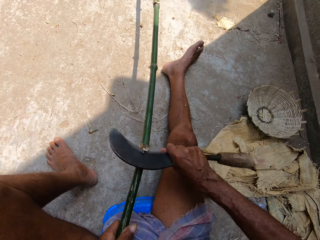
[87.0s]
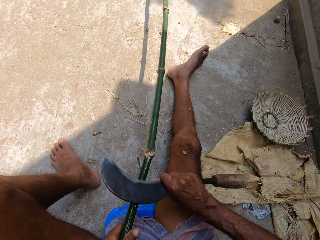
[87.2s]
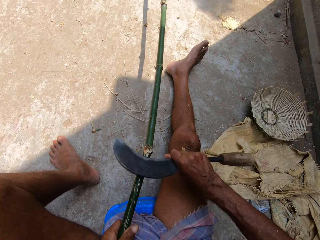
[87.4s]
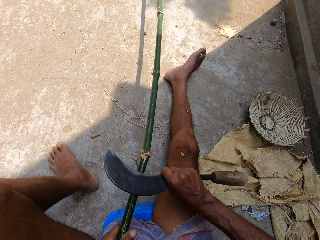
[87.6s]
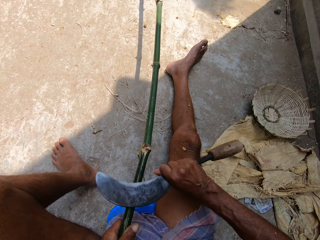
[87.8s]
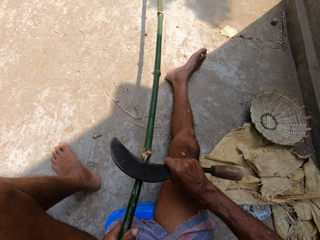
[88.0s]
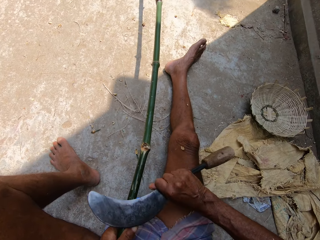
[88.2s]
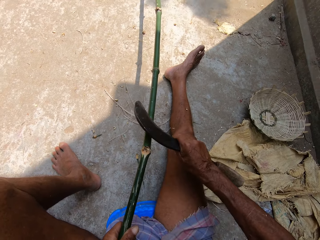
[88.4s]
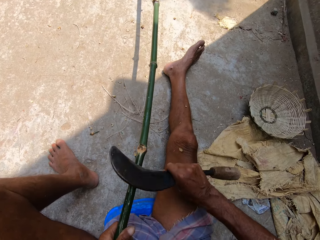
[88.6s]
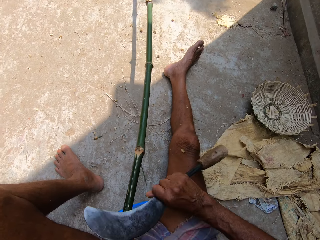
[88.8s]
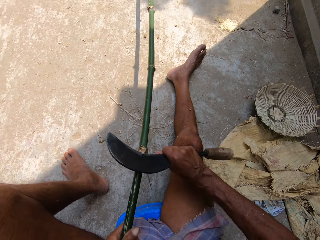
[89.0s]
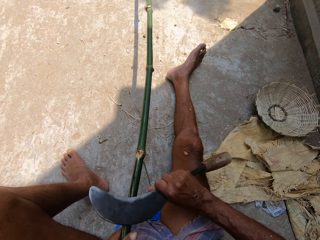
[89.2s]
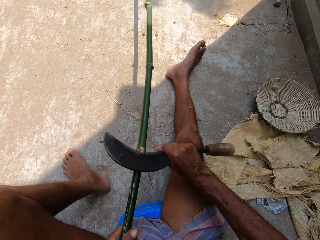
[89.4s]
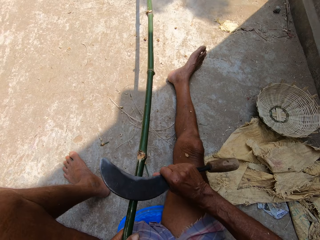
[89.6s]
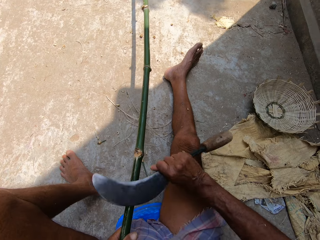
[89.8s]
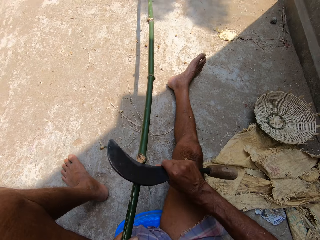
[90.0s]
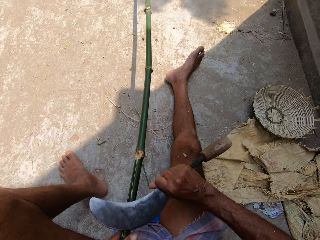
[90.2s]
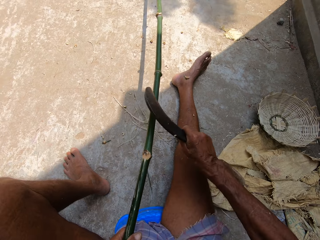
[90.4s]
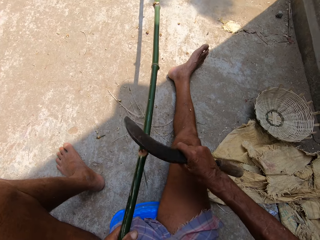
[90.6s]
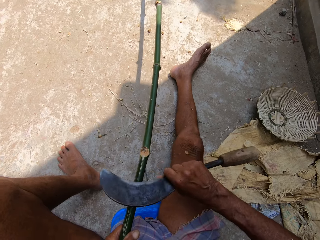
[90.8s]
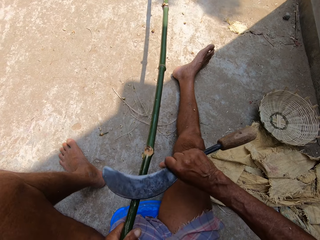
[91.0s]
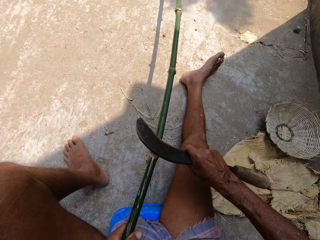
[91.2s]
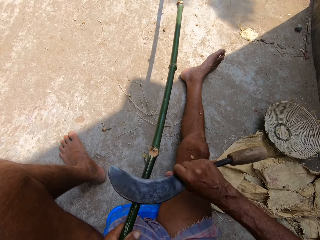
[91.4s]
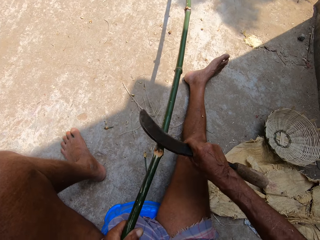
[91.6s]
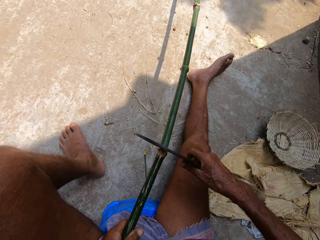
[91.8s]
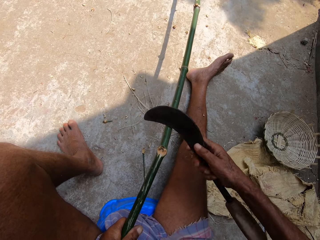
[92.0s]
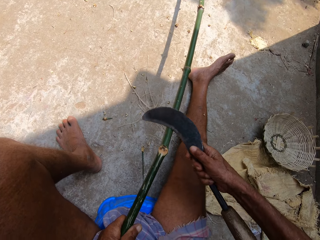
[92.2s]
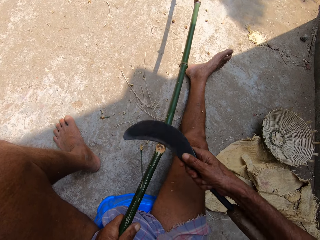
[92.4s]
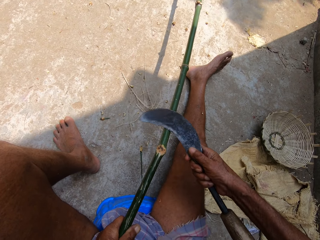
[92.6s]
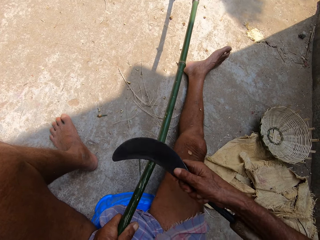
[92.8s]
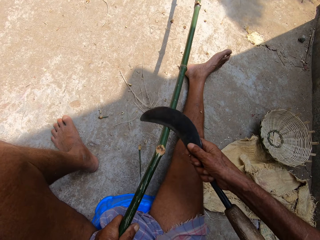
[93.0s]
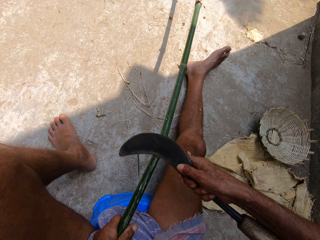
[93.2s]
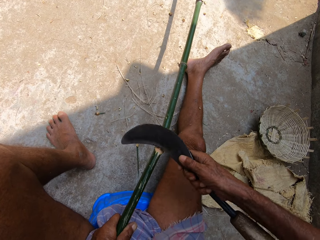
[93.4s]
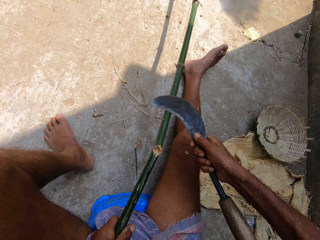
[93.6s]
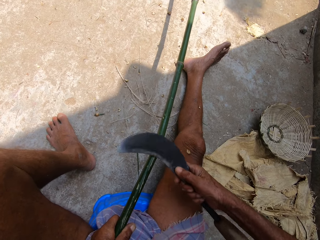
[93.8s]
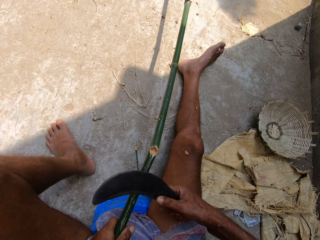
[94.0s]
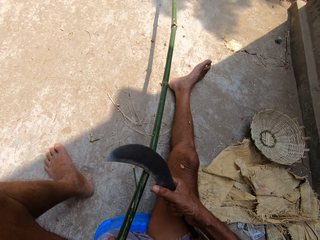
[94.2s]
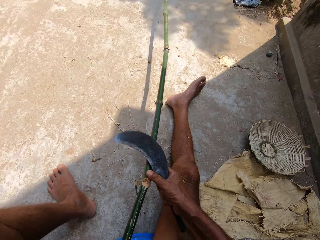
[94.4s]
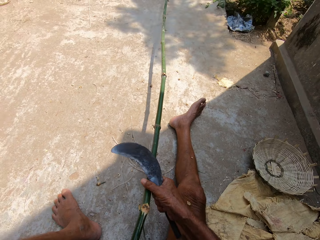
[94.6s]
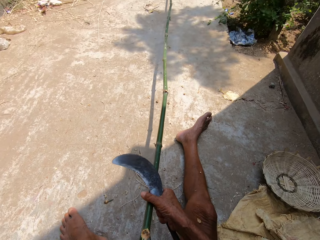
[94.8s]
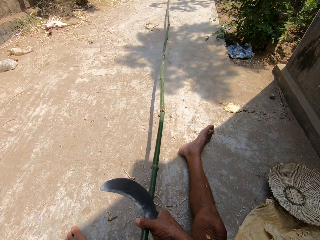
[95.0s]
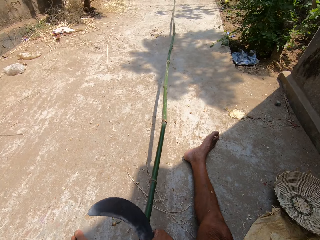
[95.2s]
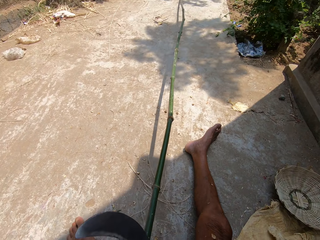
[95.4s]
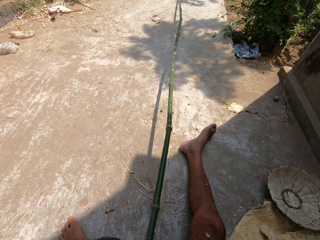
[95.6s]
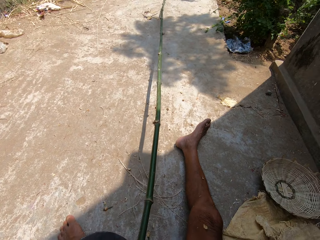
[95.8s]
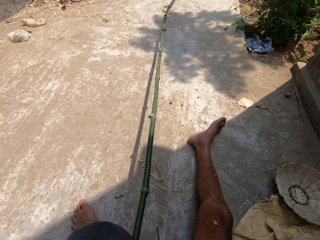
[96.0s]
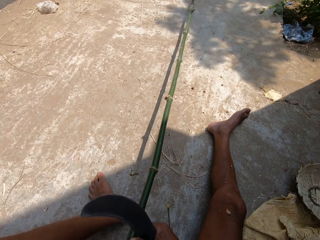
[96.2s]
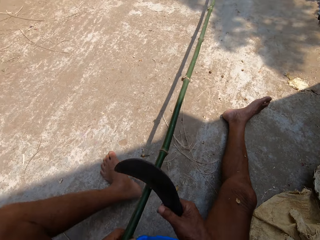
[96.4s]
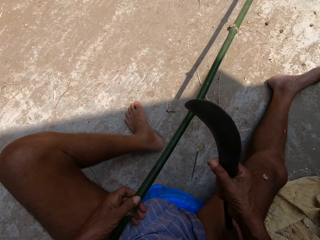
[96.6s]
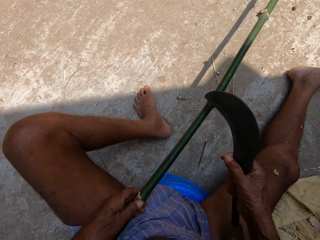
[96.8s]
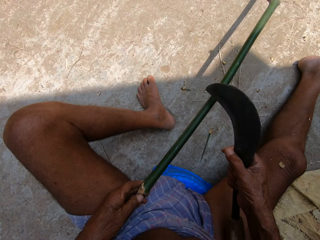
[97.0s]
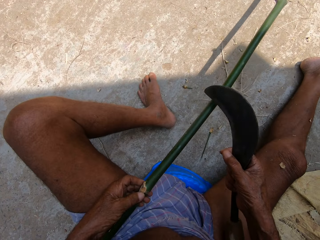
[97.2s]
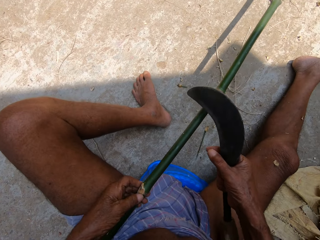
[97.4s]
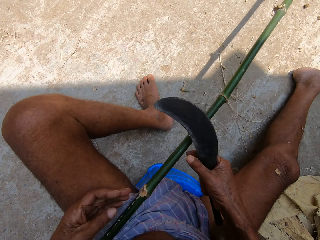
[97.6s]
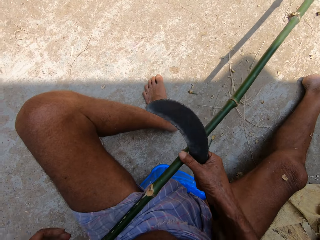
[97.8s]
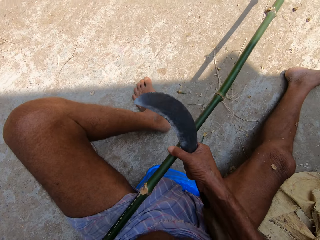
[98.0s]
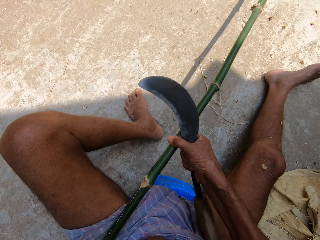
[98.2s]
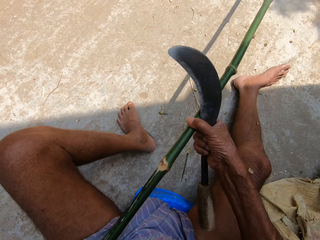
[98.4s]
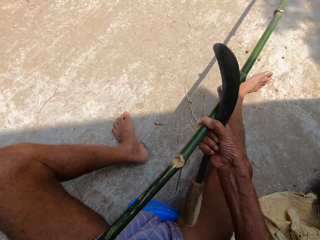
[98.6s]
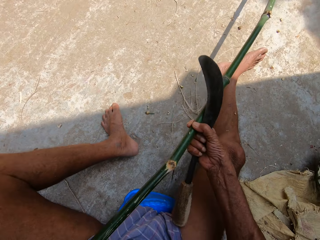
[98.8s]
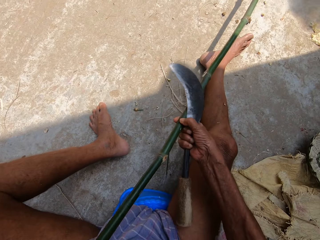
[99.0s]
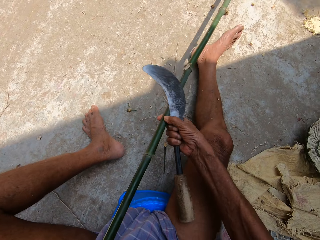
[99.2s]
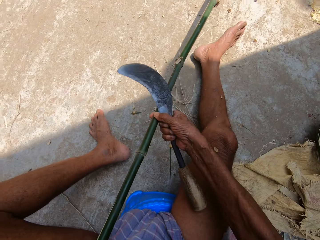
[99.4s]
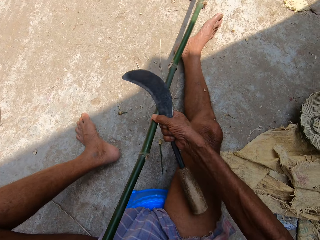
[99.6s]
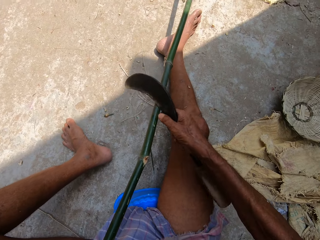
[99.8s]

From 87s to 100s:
The camera wearer holds the bamboo stick with both hands. He adjusts the bamboo stick with his right hand.

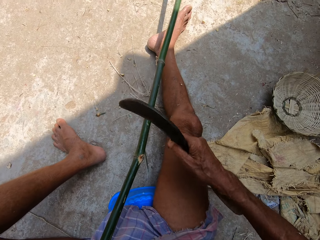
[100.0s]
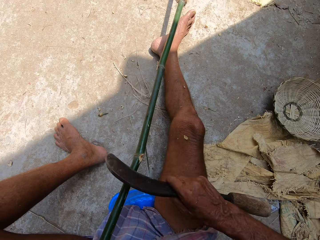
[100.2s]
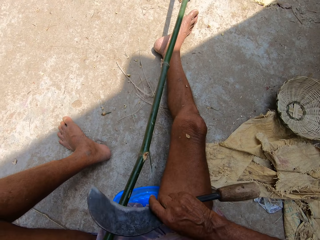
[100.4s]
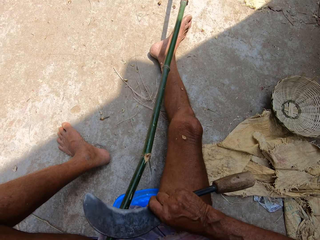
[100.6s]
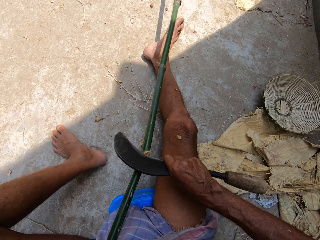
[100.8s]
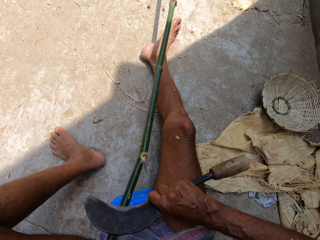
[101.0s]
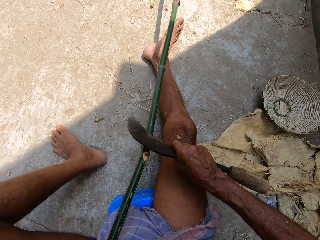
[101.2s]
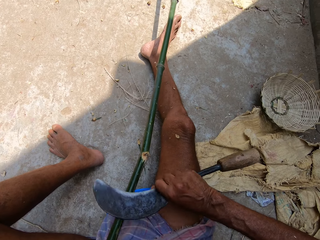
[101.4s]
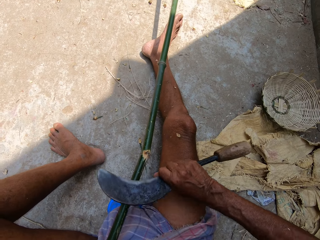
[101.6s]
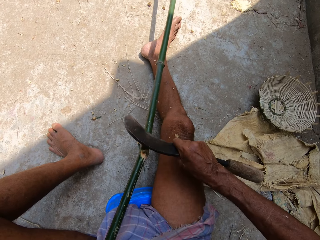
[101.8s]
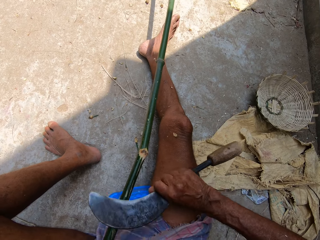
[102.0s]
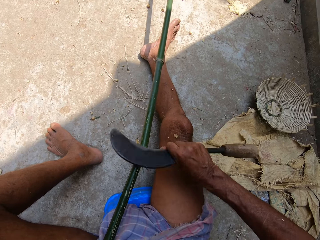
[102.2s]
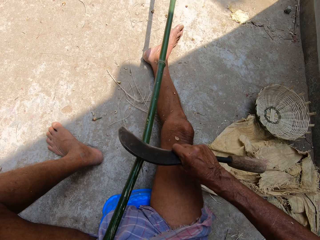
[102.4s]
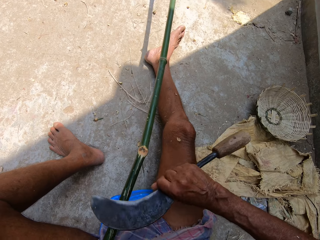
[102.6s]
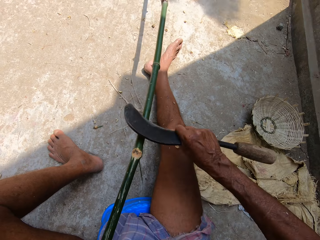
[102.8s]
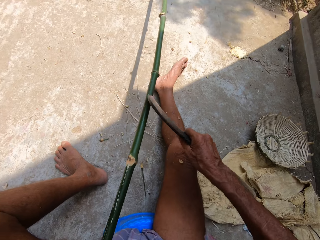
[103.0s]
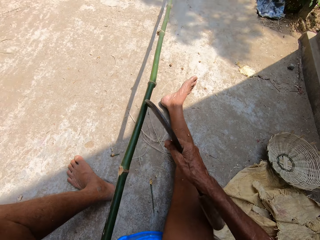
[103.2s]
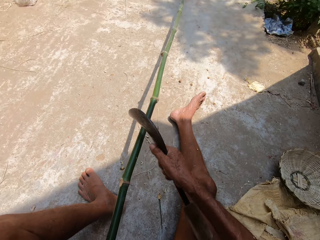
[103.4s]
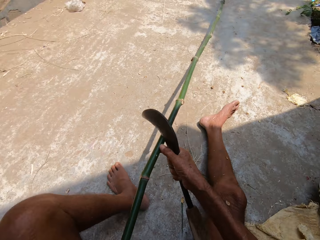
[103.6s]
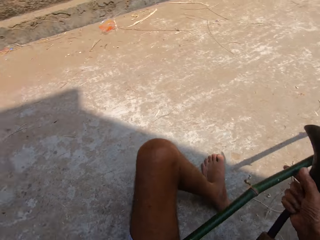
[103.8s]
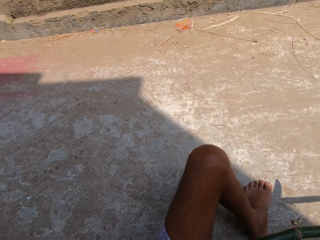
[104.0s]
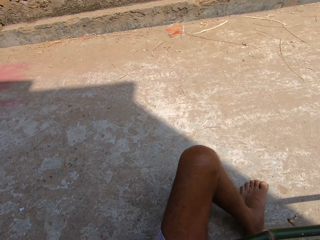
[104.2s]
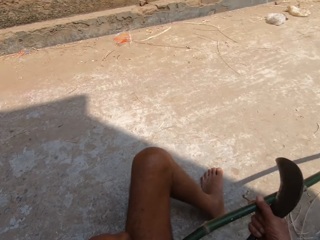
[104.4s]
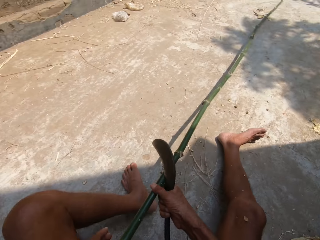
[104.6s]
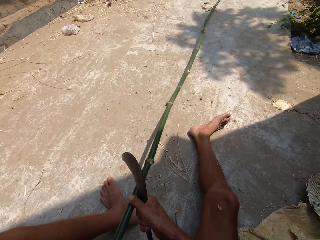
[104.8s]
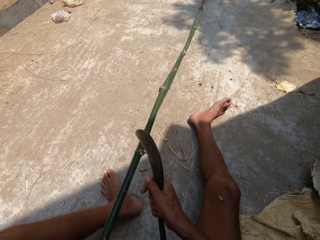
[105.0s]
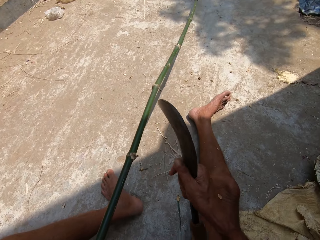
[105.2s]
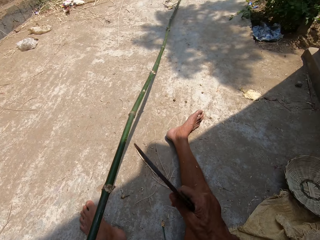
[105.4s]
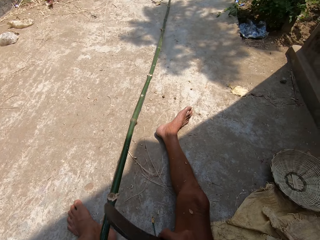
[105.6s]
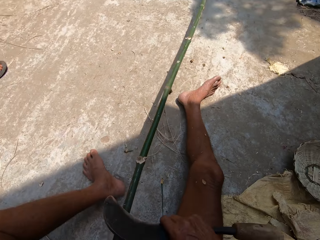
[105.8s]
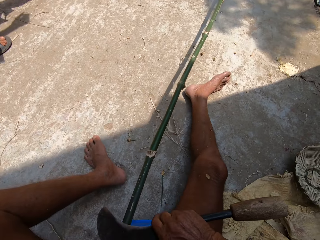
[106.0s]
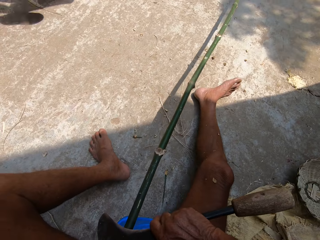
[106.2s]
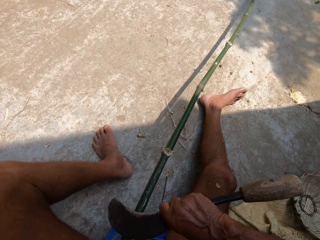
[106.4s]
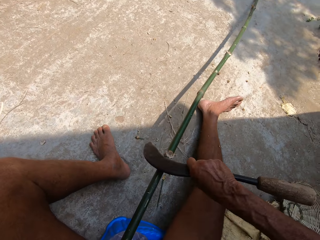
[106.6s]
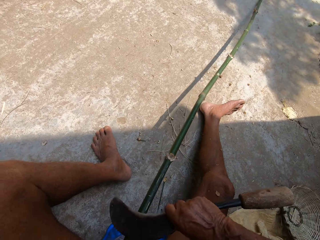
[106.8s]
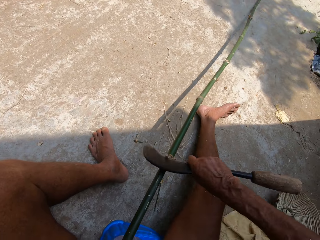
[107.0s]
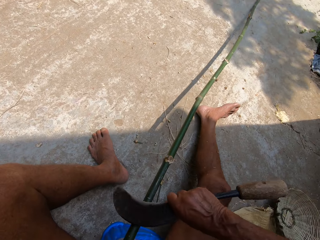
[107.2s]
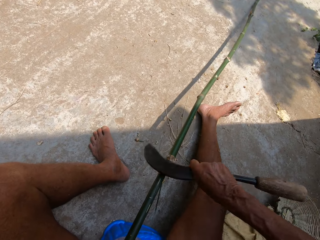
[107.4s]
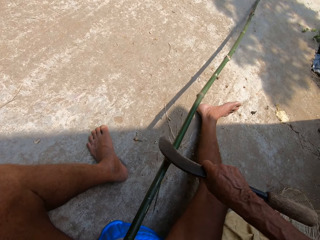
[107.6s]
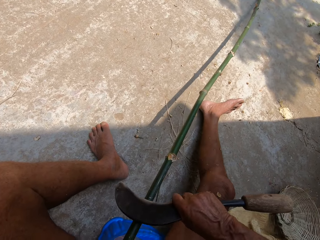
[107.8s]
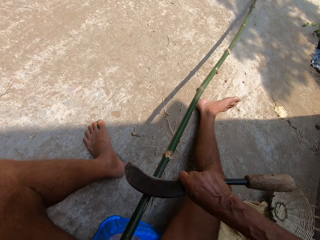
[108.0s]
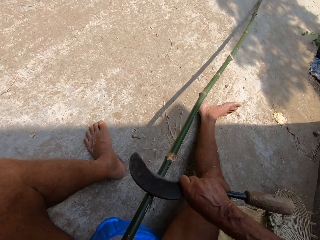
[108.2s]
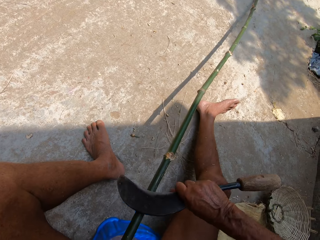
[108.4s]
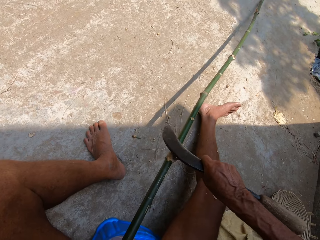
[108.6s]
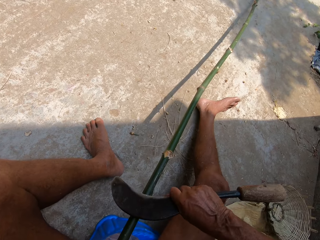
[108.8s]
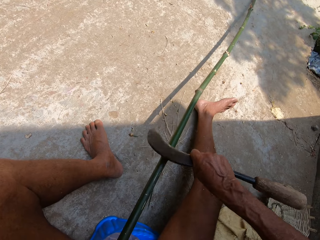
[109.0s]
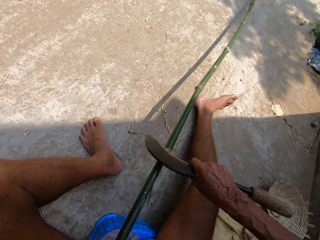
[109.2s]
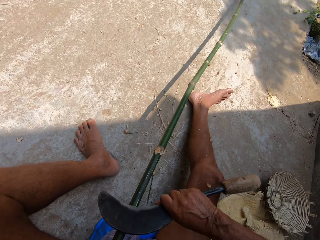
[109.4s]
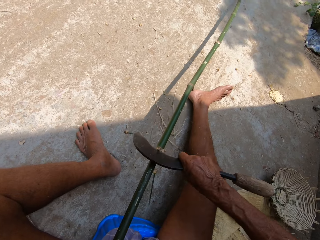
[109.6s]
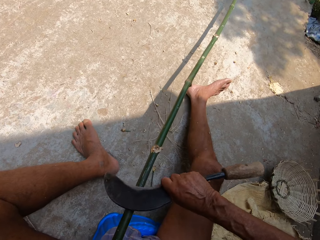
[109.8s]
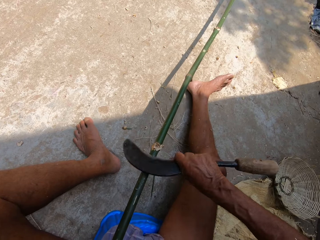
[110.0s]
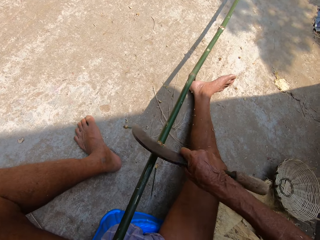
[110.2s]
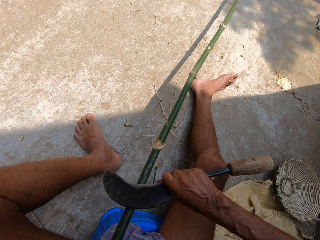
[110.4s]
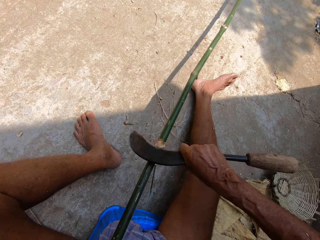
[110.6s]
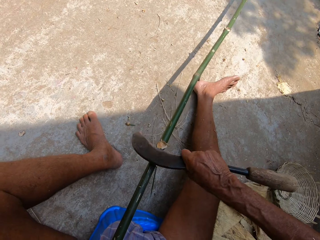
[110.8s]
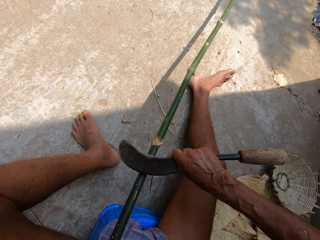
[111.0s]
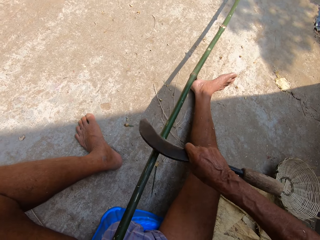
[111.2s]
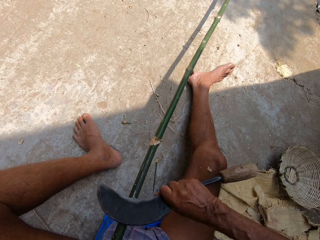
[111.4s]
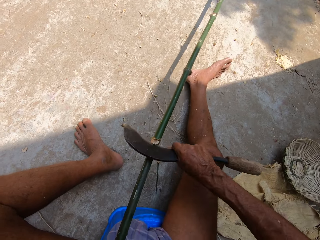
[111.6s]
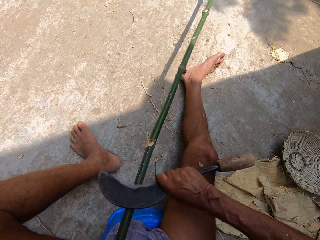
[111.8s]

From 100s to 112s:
The camera wearer trims the bamboo stick with a sickle in his right hand. He peels the palm stem. He holds the bamboo stick with both hands. He peels the palm stem. He trims the bamboo stick with the sickle in his right hand.
